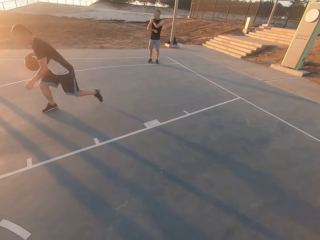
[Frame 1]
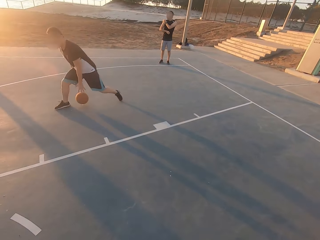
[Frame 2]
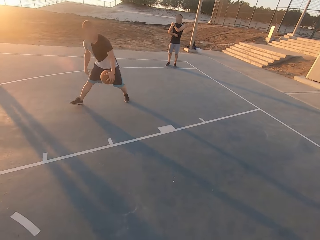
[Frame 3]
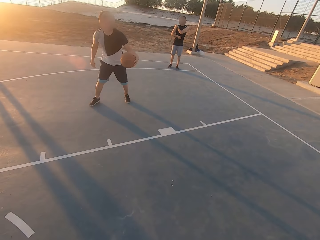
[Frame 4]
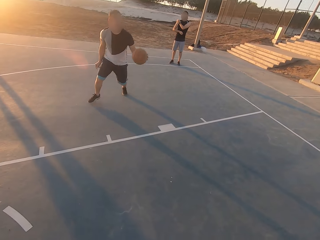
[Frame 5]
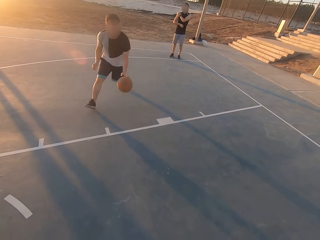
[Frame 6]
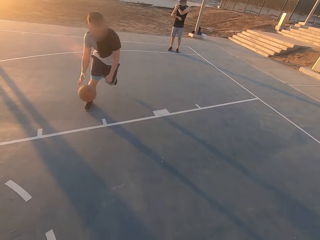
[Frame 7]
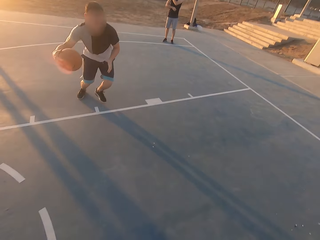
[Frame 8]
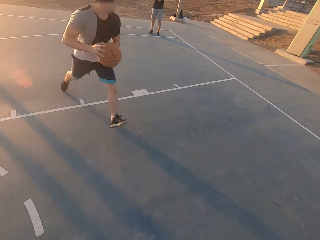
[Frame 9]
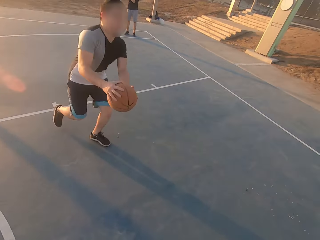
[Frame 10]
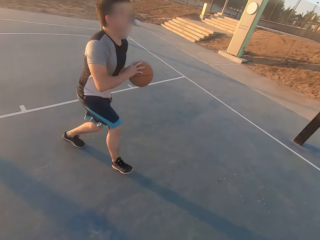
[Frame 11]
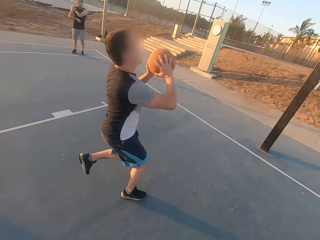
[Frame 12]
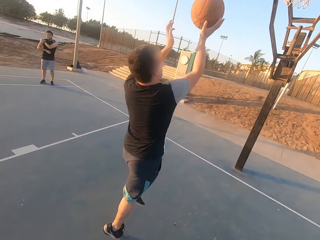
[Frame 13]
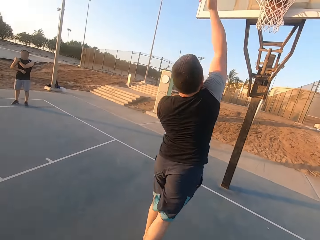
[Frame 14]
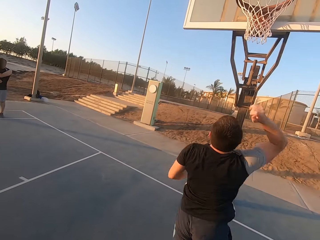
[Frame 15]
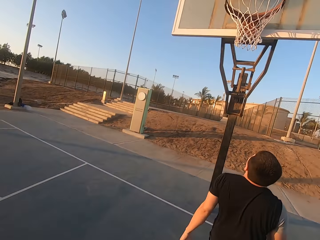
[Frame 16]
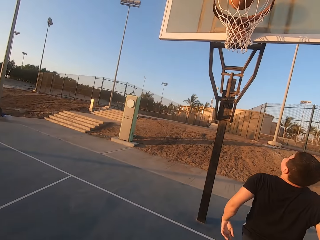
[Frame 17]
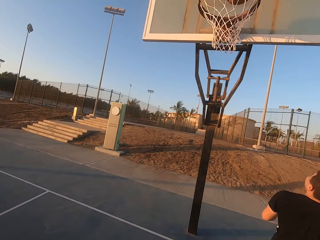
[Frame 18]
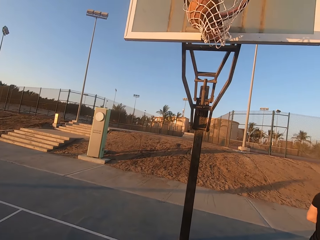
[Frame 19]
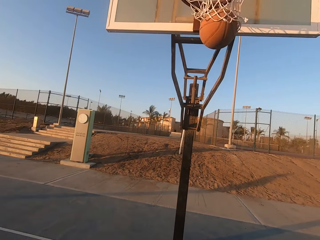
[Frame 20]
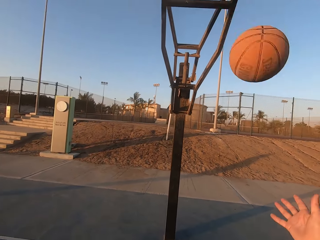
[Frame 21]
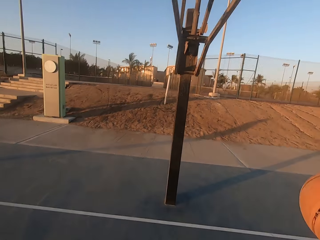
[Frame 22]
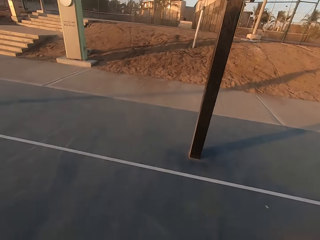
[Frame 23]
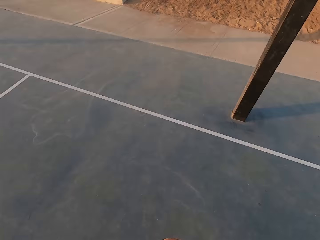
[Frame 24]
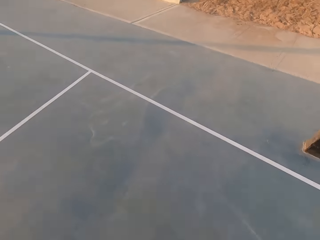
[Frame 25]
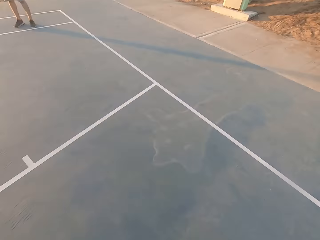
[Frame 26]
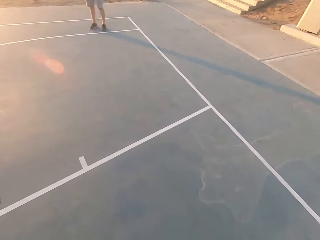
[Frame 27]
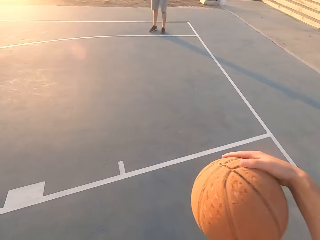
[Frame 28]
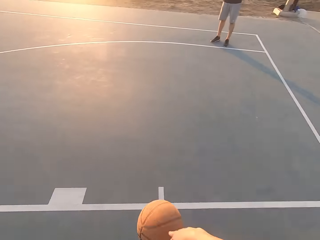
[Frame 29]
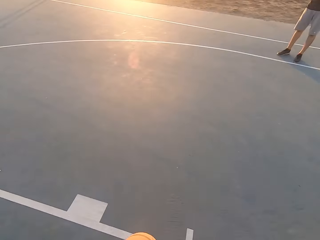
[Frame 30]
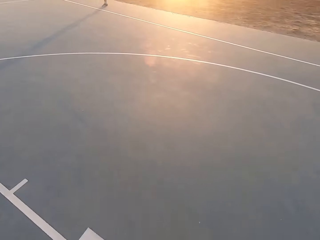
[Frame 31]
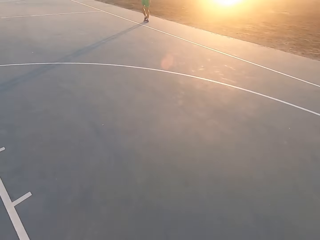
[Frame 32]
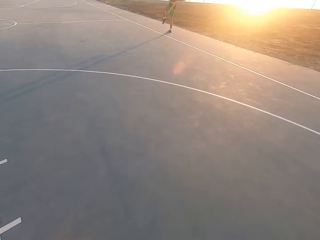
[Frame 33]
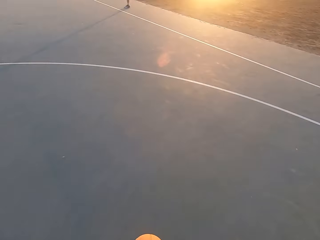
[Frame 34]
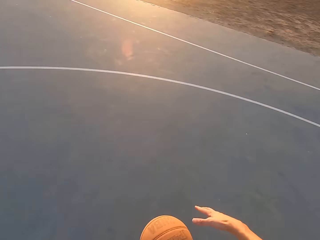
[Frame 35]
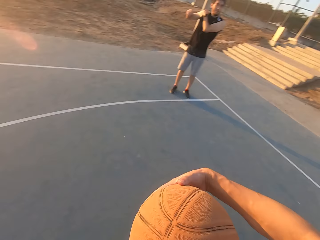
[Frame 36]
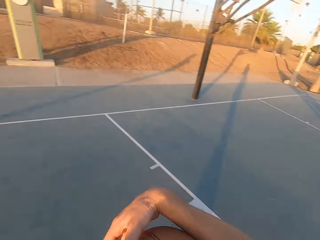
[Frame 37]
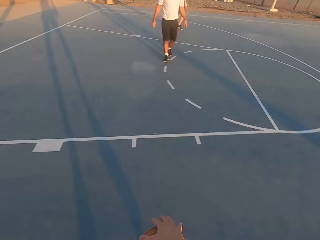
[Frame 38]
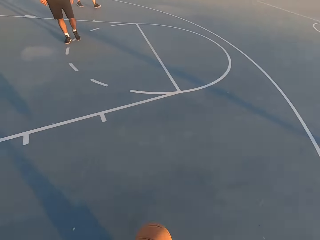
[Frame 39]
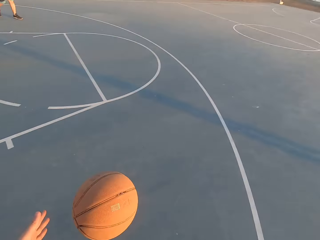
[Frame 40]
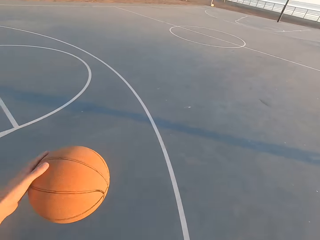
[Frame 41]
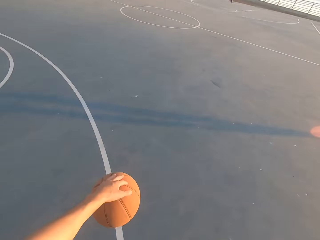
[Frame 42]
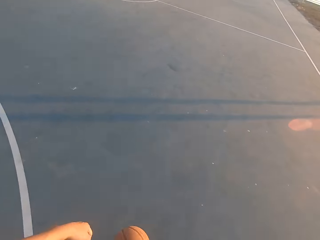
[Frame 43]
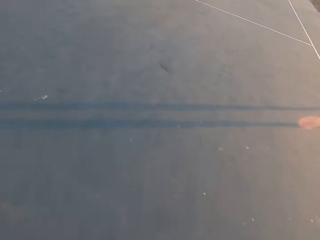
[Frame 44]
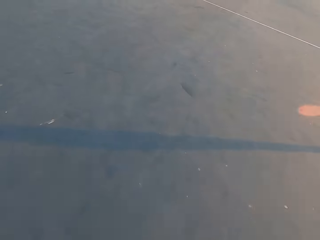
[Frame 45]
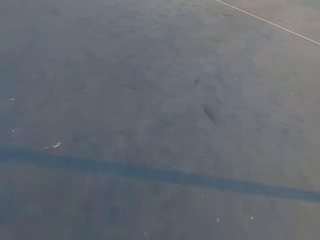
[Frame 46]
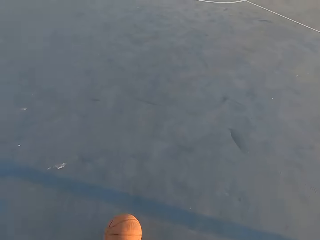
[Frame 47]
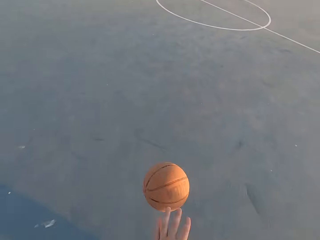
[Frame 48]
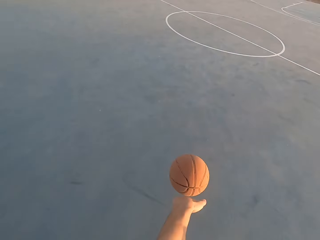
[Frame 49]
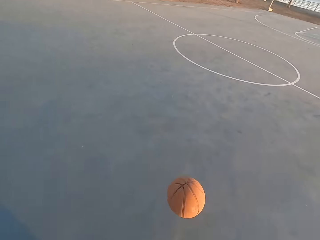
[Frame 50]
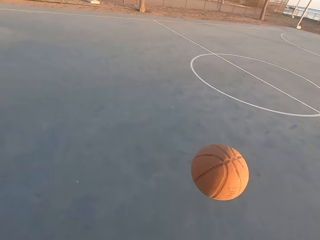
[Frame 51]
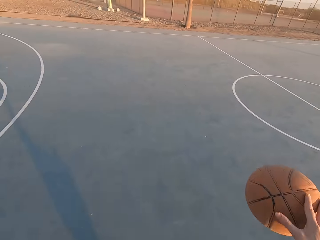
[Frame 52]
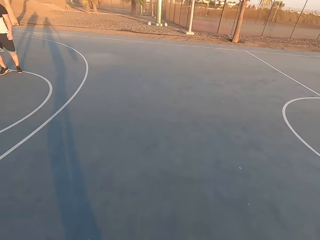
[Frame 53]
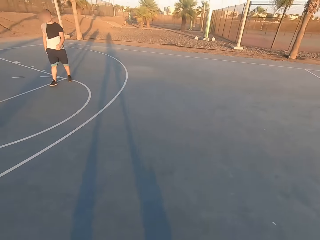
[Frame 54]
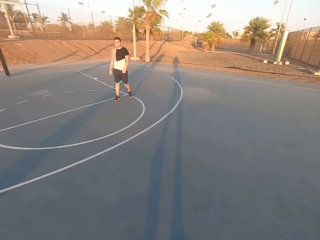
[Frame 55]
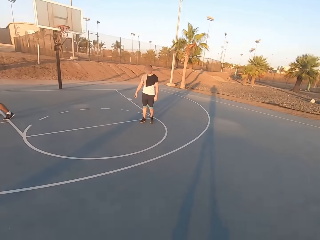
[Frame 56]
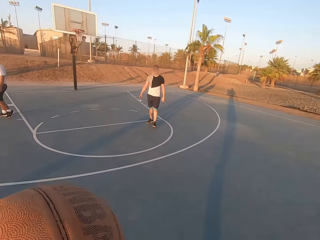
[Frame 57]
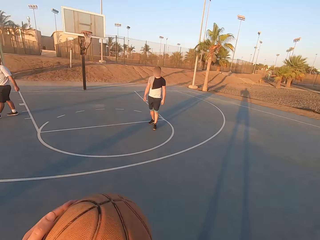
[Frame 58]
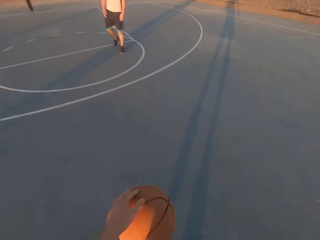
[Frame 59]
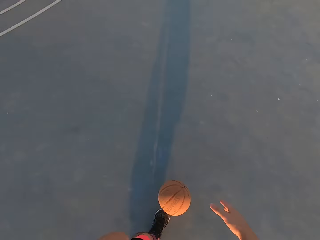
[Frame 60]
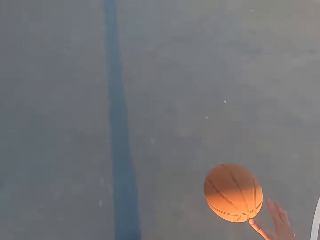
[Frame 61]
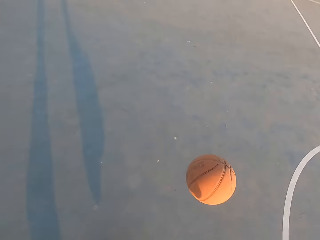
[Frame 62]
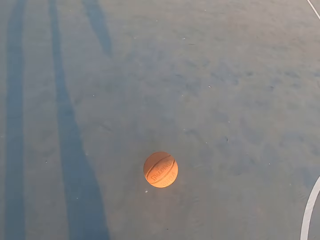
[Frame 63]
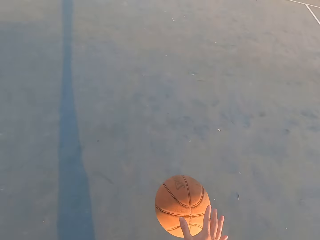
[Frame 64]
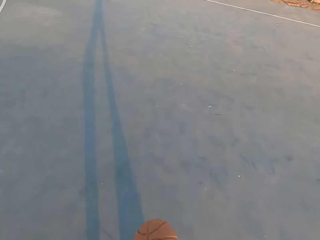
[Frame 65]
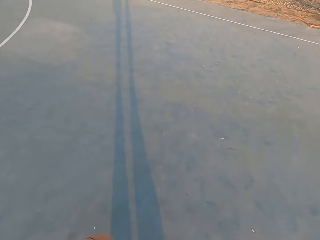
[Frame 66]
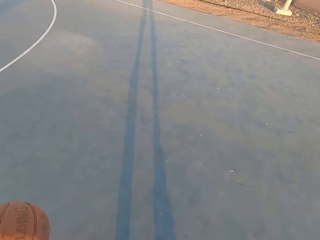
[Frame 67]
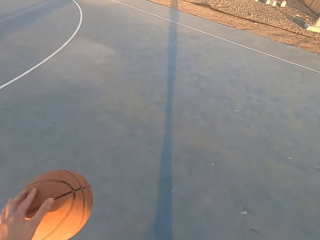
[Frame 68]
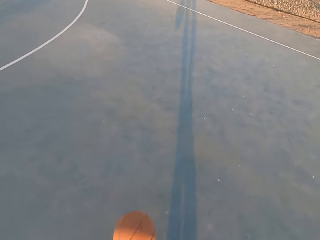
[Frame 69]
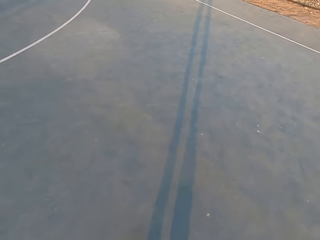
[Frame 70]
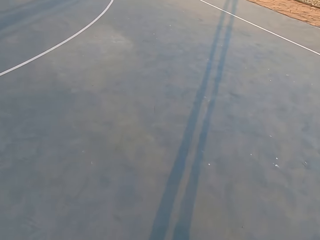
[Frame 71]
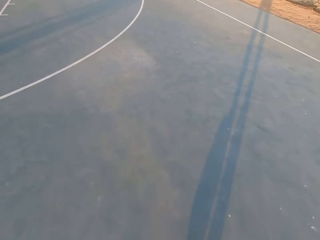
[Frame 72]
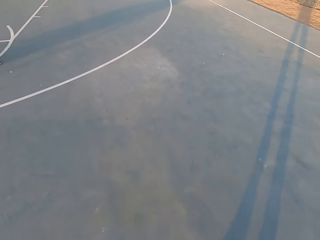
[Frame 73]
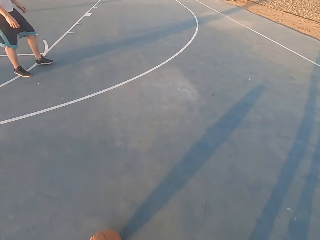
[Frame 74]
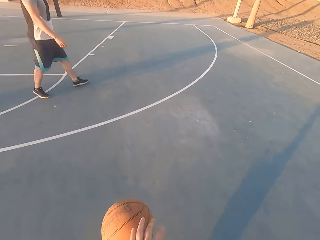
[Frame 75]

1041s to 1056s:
A man throws the ball in the hoop. He jumps and makes a basket. He picks up the ball. The camera wearer dribbles the ball. The man dribbles the ball. The camera wearer dribbles the ball again. The man walks. Another man walks.

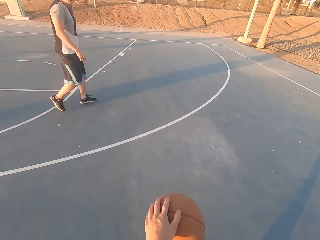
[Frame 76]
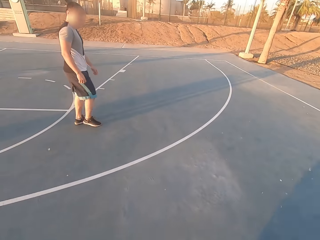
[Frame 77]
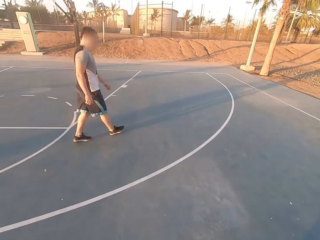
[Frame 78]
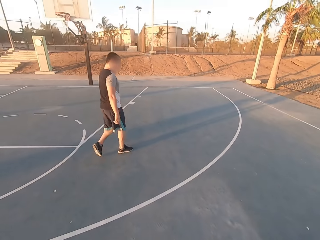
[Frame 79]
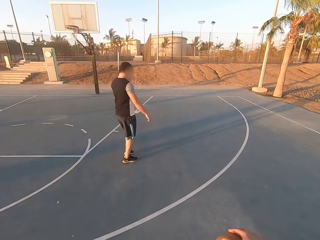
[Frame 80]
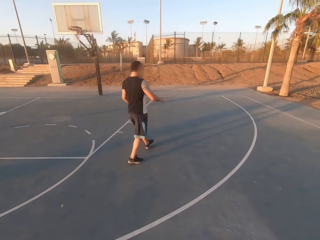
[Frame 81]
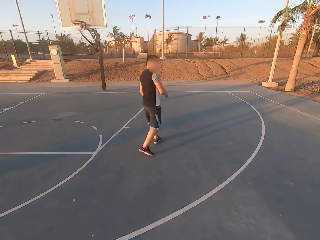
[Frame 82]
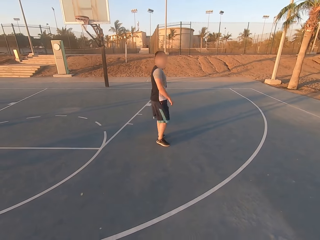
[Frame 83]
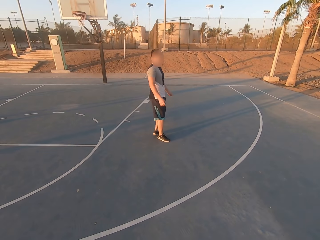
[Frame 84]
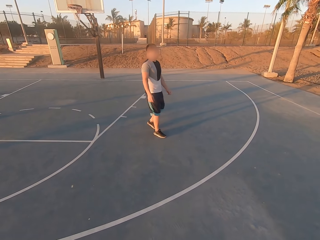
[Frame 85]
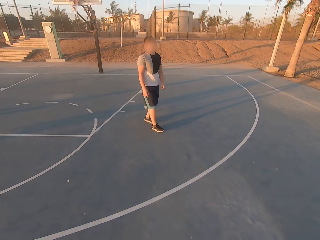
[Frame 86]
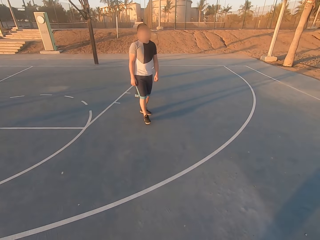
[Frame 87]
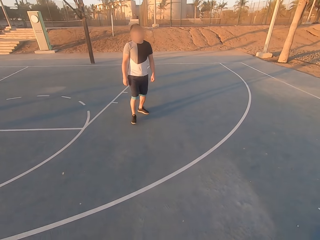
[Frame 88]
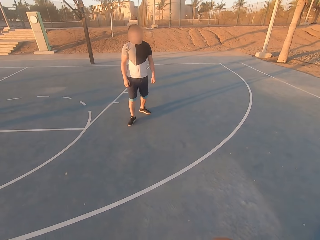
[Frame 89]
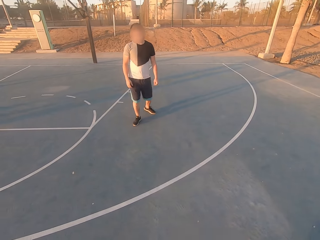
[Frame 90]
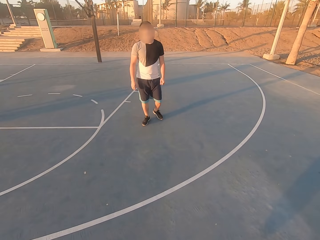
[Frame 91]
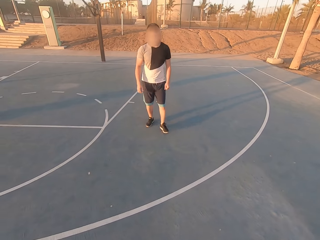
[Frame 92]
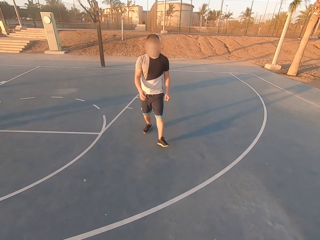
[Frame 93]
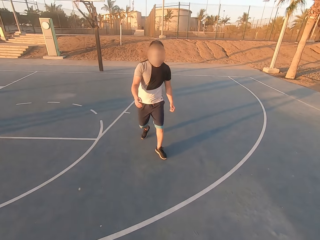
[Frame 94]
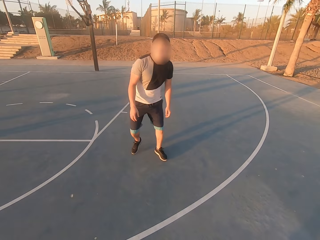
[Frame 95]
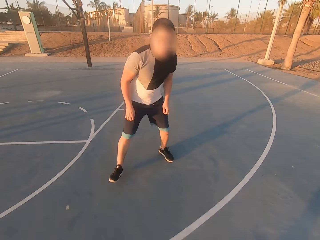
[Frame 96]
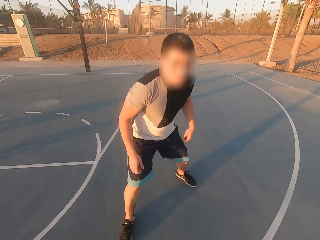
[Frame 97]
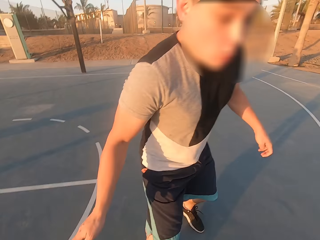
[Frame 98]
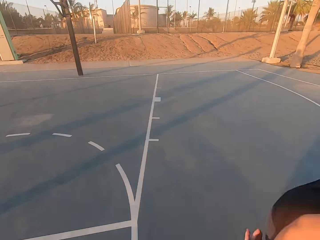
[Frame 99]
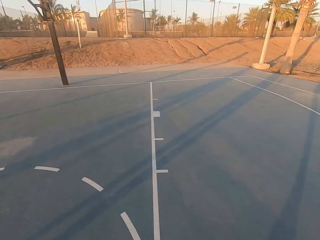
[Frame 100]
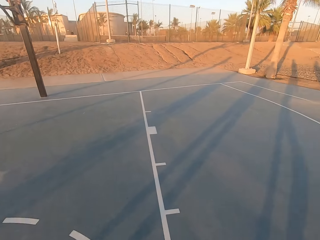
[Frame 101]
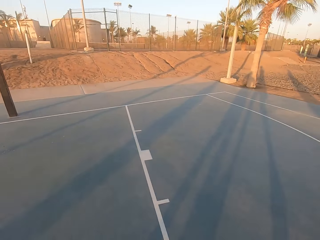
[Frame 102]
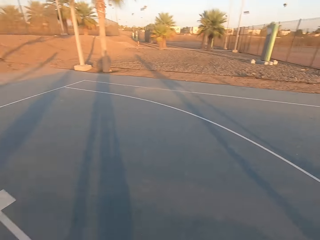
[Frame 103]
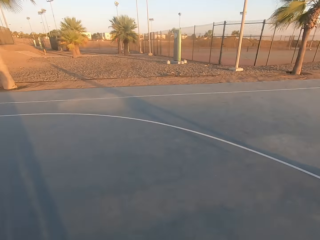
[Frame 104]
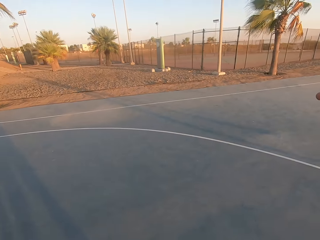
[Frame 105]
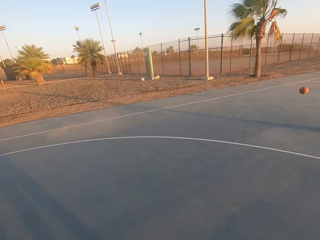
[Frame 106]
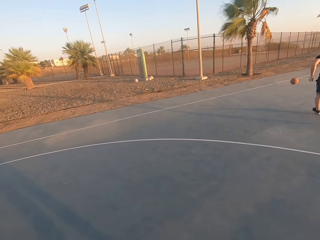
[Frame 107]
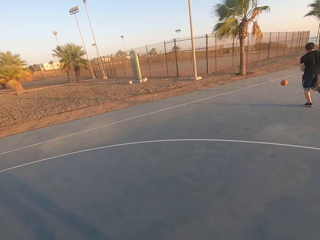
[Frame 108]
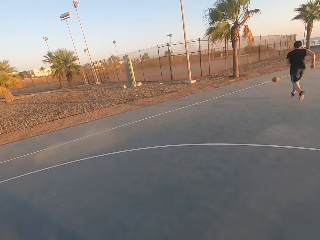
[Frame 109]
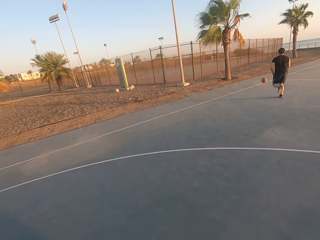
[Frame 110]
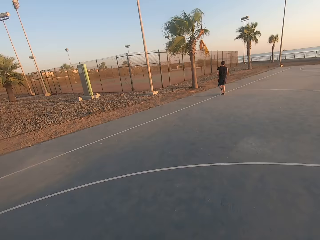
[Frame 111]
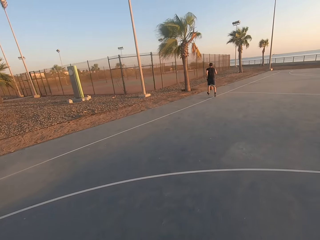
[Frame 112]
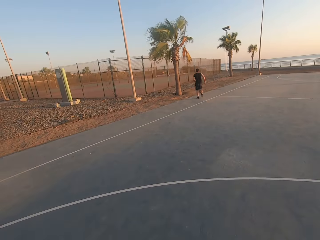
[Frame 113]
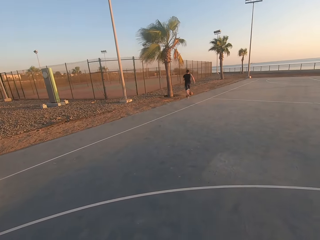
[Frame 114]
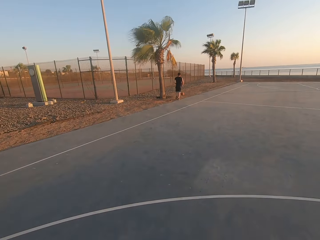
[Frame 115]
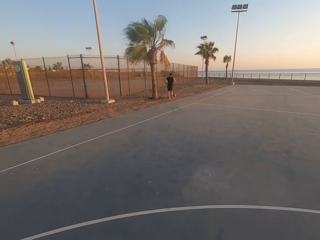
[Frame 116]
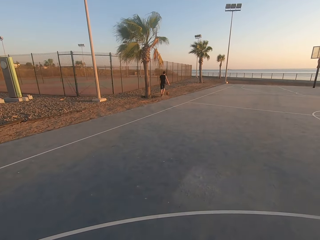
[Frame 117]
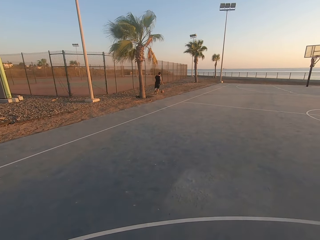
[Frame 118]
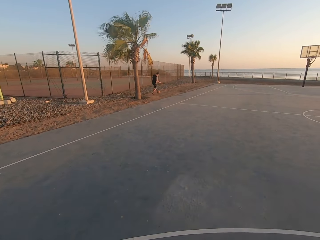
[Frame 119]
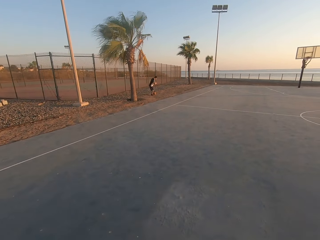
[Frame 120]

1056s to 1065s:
A man shields. He runs for the ball. The camera wearer looks around.
